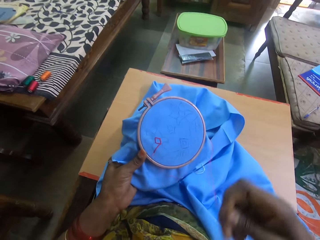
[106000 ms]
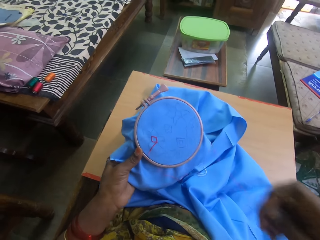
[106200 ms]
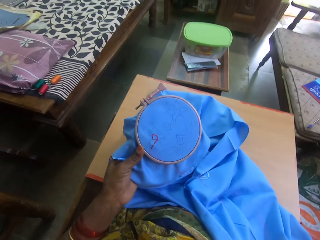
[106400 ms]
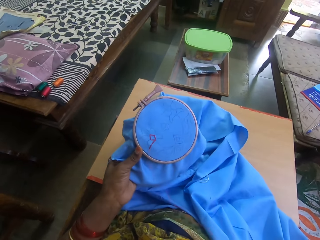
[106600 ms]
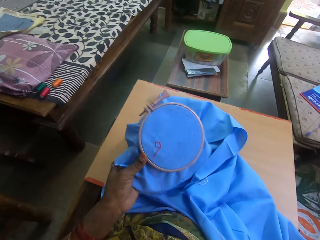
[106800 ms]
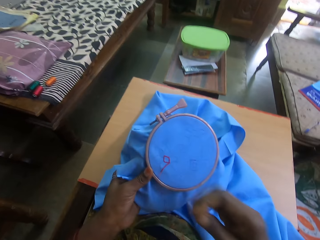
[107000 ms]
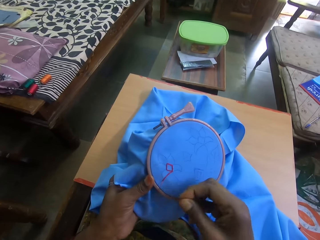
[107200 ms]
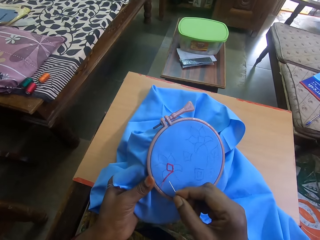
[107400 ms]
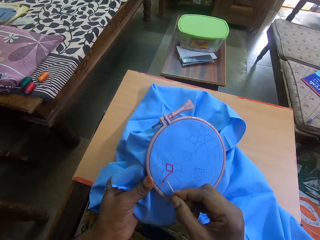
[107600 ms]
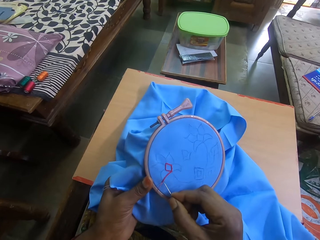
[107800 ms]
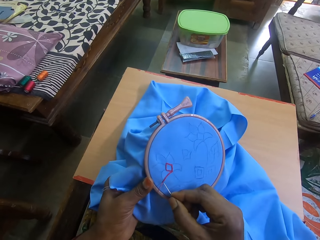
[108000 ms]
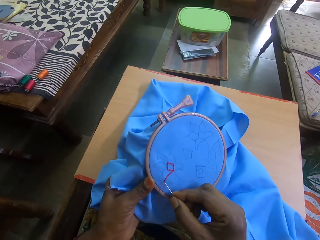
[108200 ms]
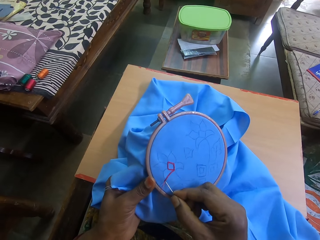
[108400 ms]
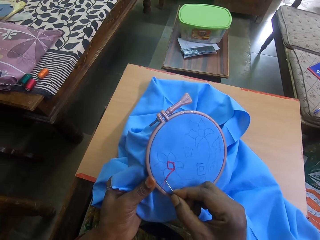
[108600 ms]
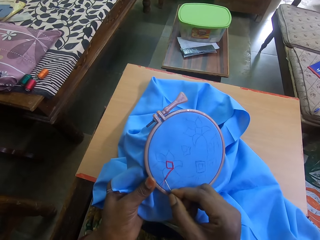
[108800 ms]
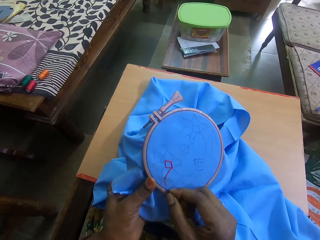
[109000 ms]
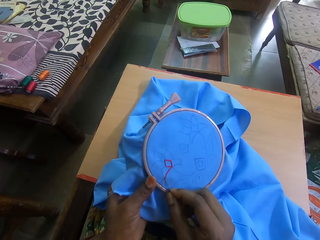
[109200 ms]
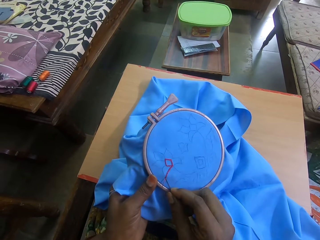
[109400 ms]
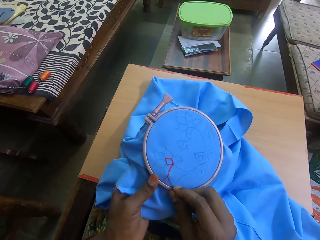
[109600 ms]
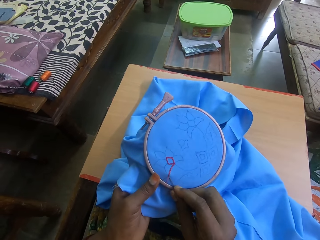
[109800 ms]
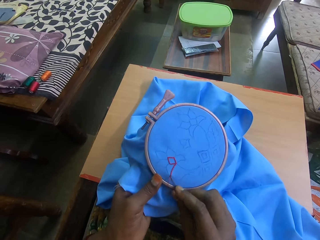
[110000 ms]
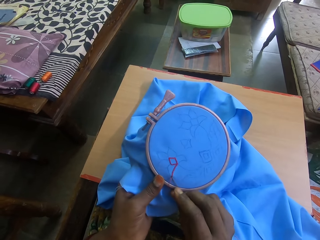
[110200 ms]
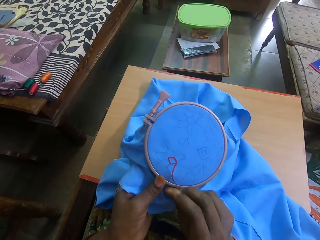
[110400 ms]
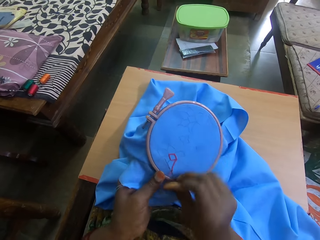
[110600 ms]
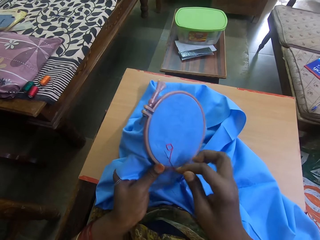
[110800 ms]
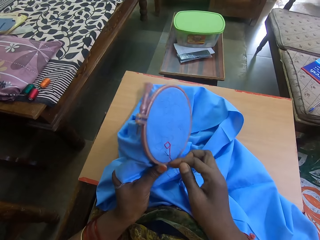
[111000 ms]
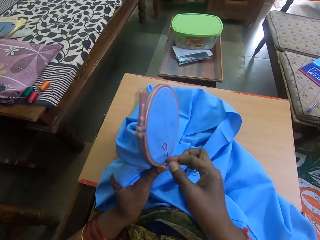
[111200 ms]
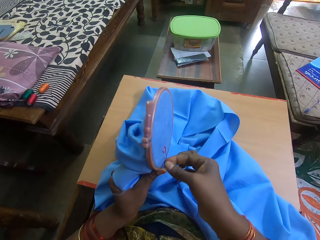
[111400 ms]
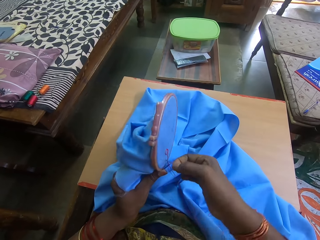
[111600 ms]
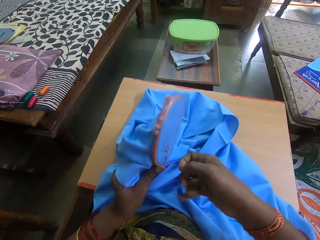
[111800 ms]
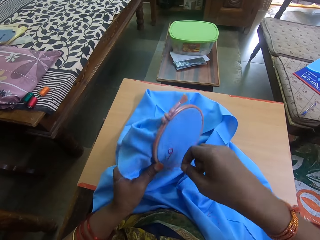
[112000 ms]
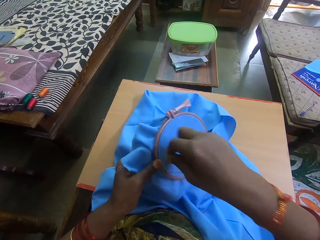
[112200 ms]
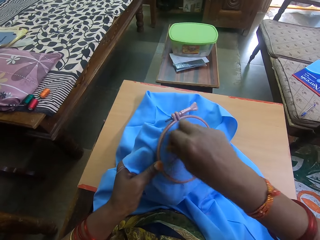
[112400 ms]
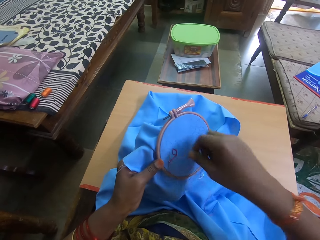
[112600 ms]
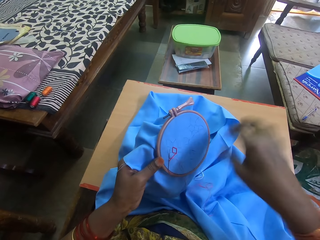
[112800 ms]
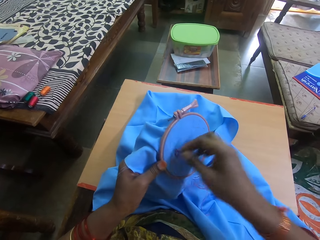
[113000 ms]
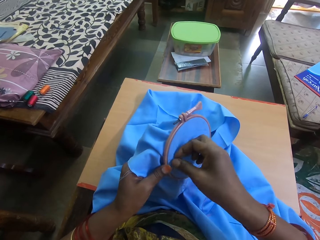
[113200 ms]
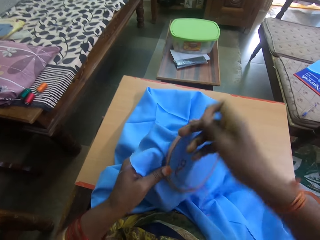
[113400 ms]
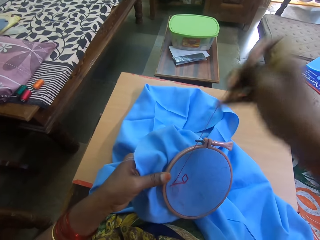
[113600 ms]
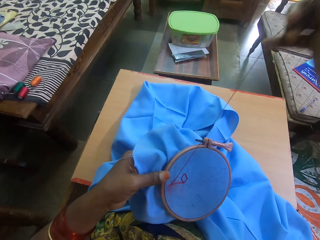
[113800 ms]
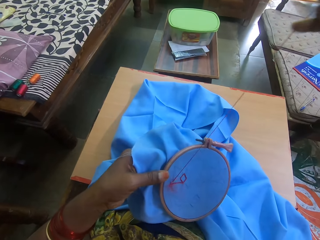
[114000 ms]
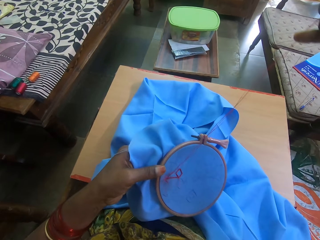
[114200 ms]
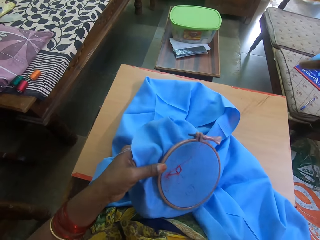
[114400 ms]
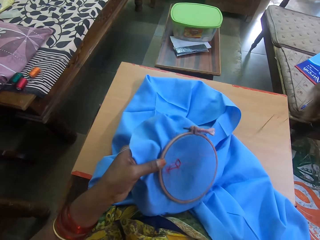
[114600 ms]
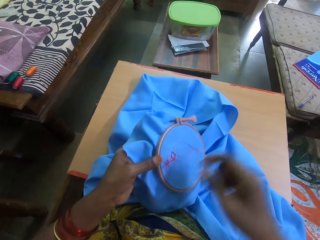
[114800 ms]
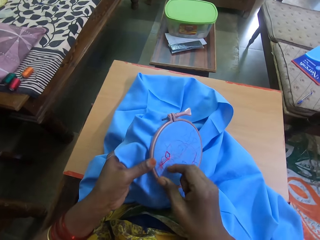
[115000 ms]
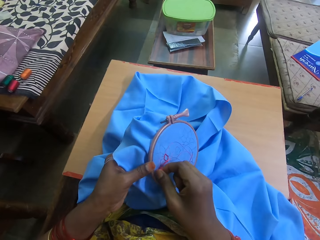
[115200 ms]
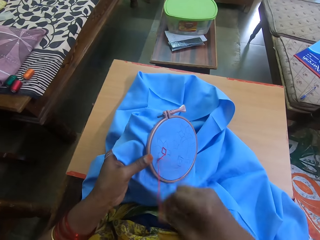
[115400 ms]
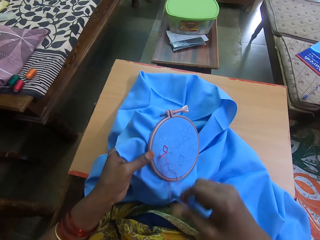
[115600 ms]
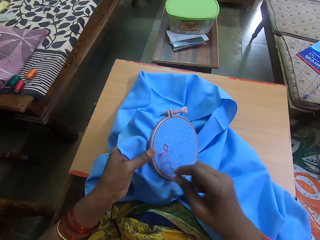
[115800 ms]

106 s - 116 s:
The camera wearer inserts a needle on the piece of cloth. They move the thread across the needle. They pull the thread.

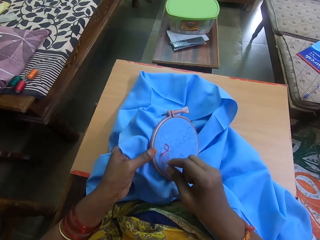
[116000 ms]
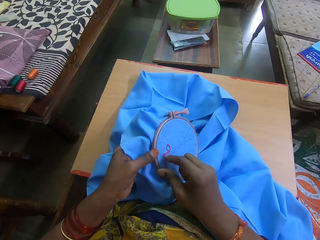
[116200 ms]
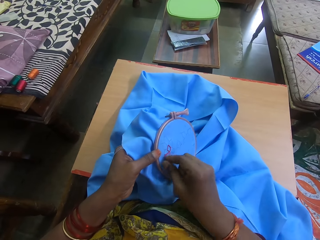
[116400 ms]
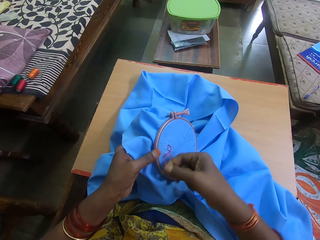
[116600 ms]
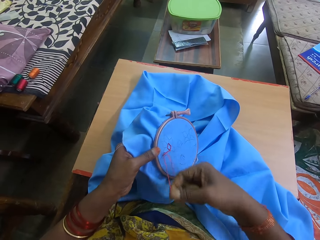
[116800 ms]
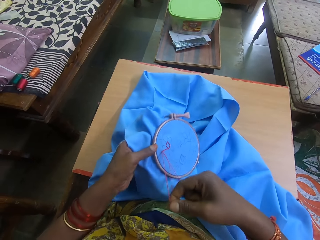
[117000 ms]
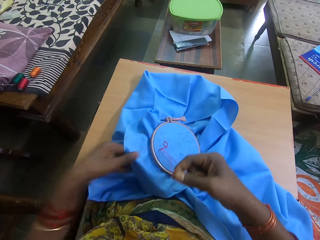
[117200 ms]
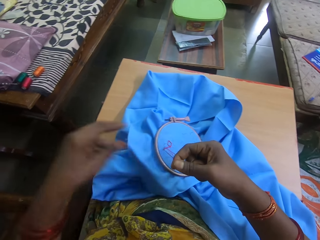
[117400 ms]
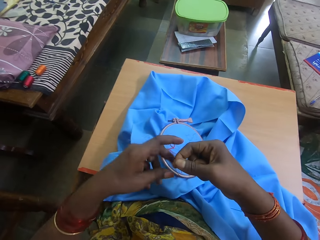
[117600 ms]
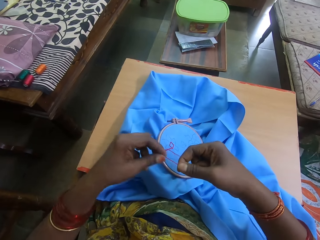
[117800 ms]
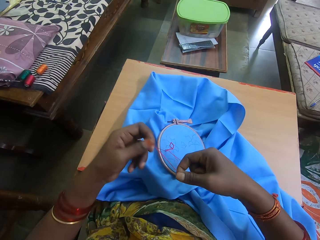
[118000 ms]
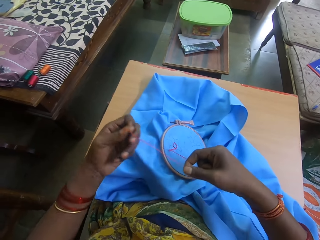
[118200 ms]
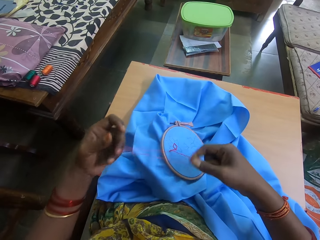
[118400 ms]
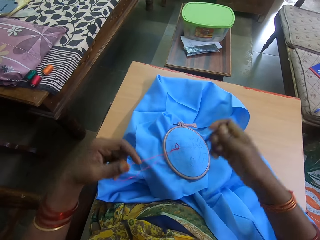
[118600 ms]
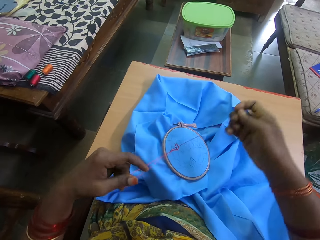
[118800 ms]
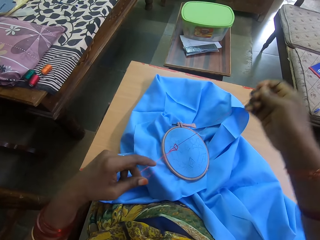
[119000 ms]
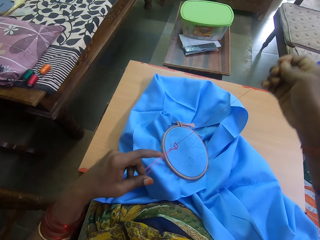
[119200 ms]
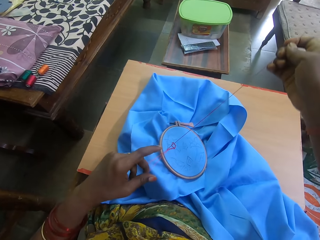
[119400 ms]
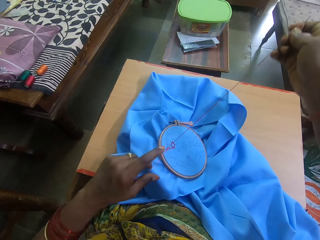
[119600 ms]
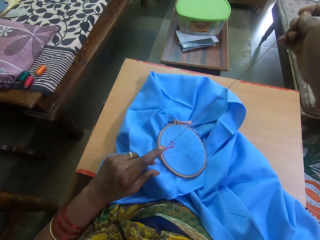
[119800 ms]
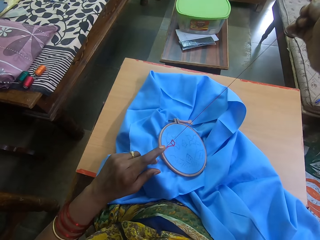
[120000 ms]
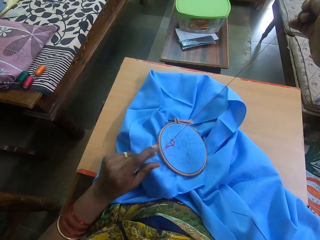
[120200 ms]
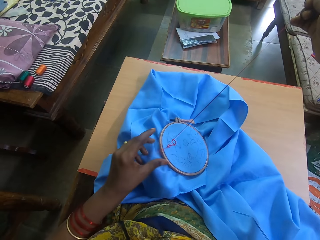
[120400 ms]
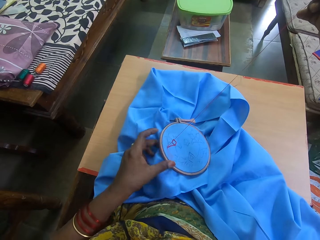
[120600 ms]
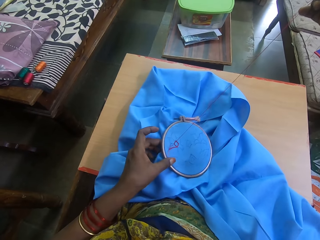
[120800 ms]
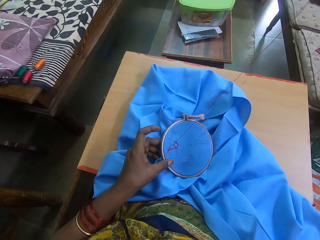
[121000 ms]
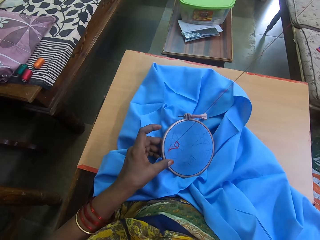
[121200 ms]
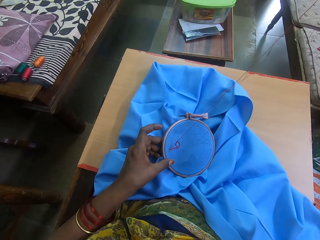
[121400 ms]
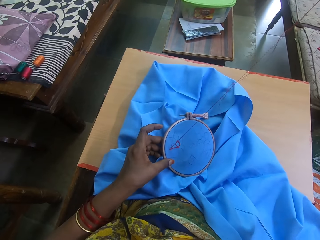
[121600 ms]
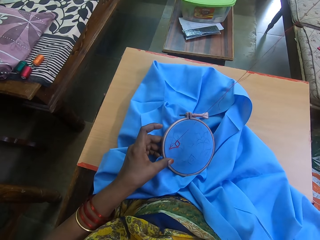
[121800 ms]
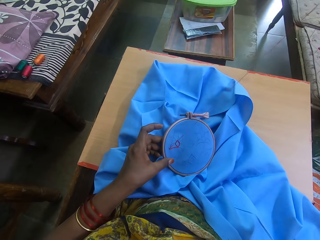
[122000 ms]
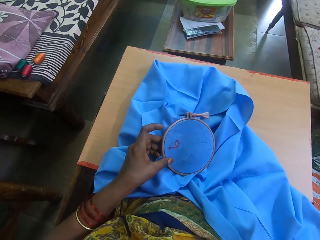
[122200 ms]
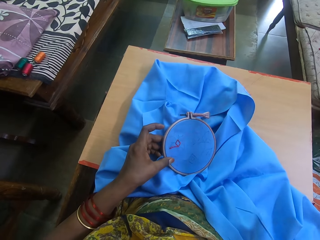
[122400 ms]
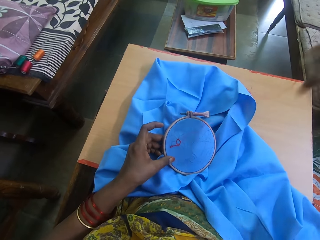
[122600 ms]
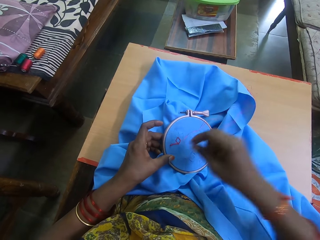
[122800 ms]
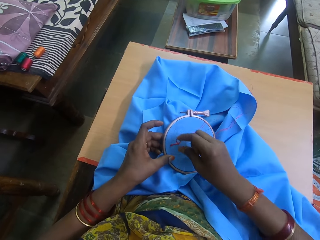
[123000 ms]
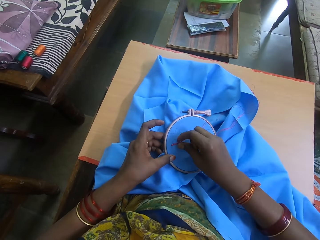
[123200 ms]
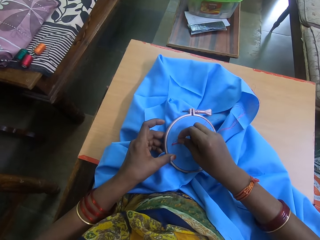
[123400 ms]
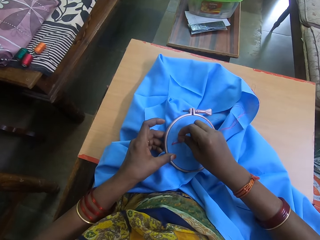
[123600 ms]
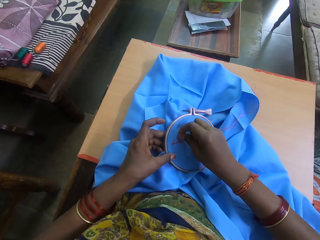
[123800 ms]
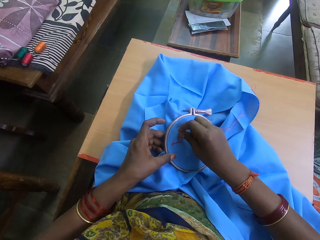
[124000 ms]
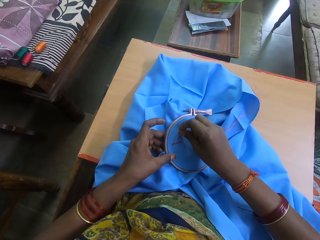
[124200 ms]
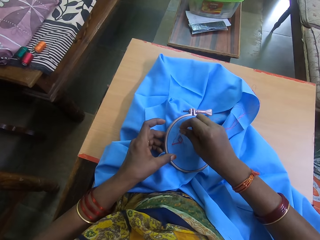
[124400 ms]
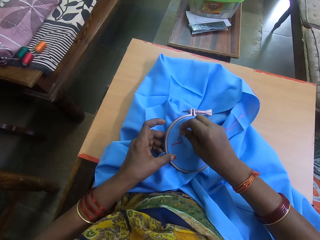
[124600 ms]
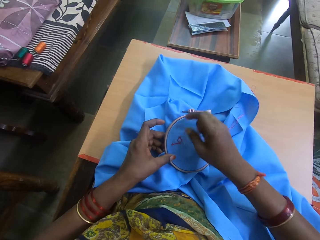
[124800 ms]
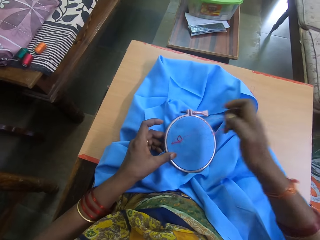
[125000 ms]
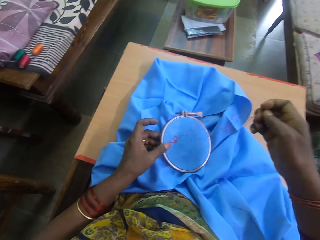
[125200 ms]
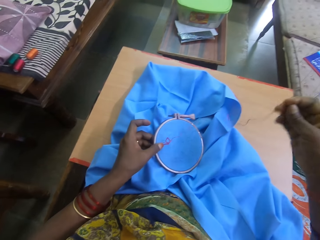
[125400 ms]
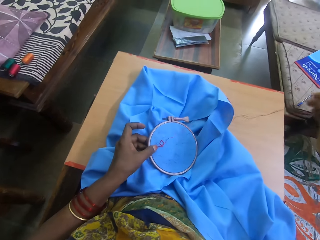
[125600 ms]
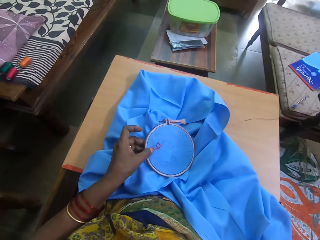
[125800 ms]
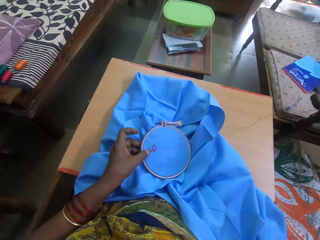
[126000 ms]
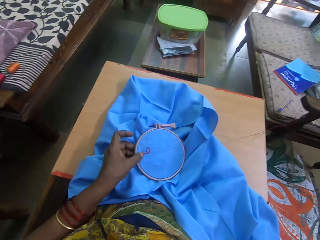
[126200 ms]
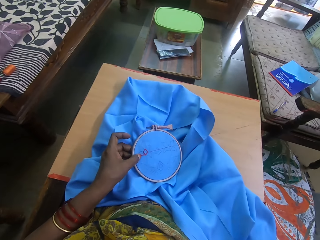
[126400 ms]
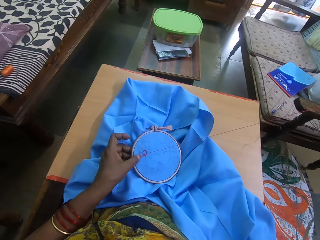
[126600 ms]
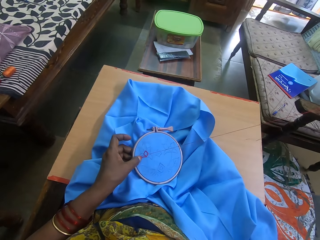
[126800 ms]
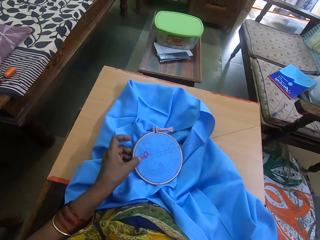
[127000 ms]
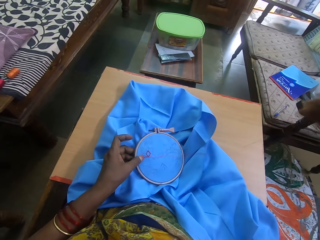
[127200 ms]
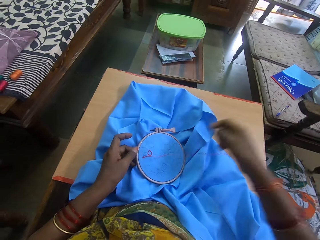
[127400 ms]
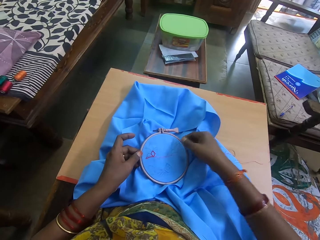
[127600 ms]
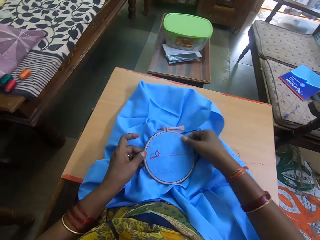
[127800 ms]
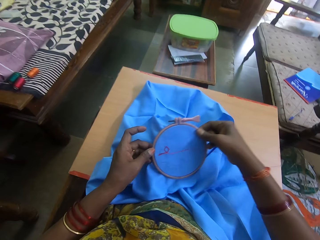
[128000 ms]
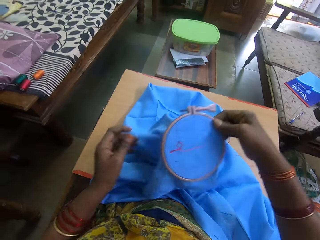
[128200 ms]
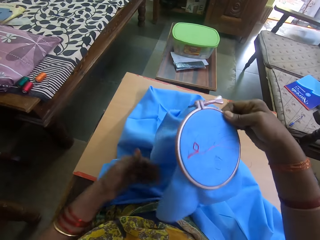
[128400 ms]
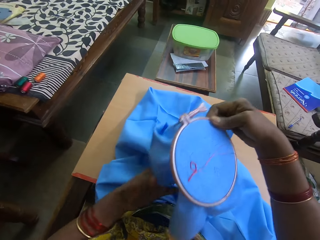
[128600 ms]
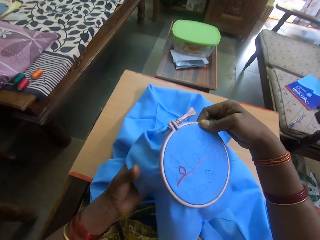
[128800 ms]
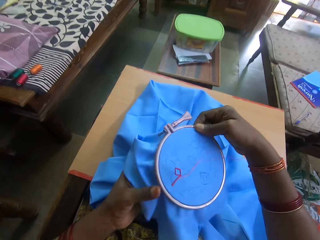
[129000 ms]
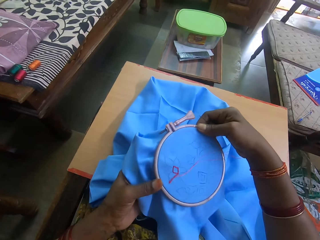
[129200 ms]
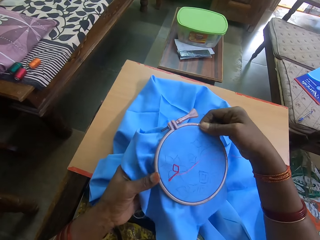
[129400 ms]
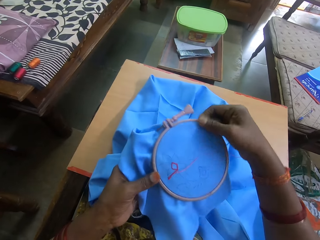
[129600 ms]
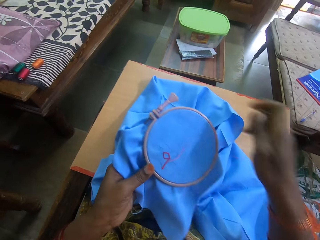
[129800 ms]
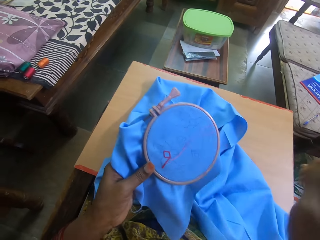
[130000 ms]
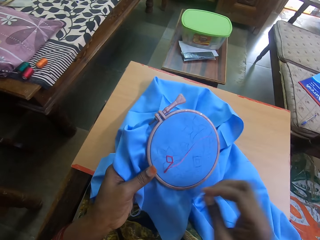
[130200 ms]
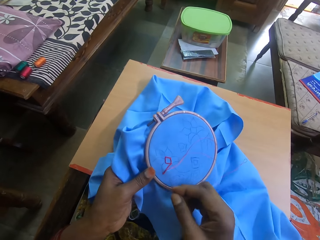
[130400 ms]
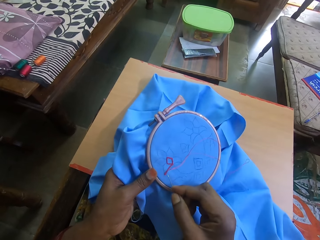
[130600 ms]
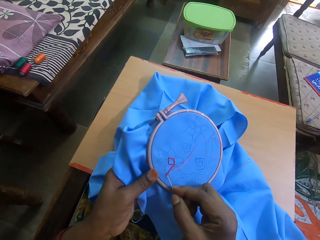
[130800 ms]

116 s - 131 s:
The camera wearer holds the thread. They pull the thread. They lift the embroidery. They hold the embroidery.
